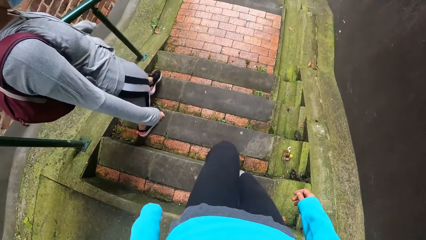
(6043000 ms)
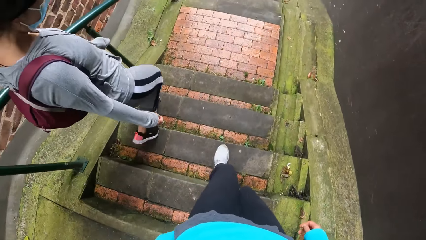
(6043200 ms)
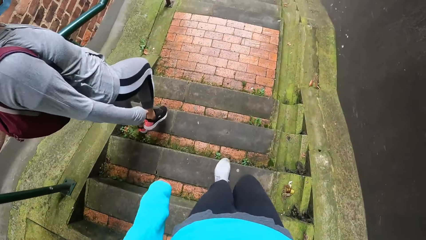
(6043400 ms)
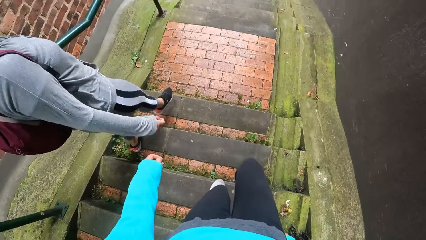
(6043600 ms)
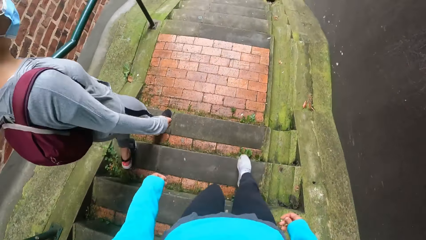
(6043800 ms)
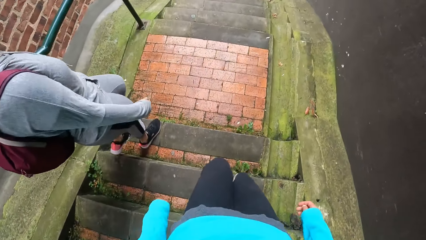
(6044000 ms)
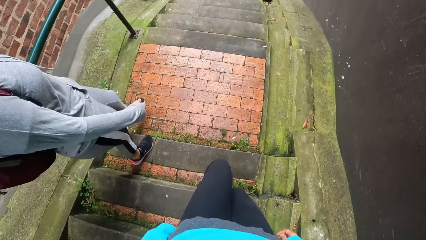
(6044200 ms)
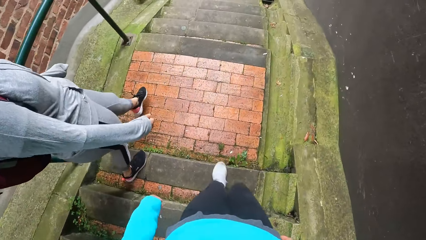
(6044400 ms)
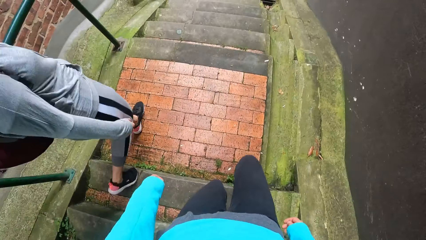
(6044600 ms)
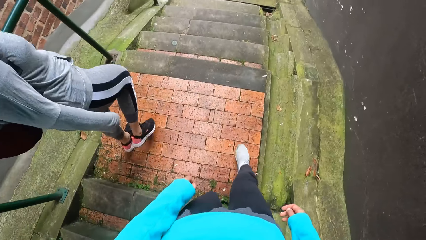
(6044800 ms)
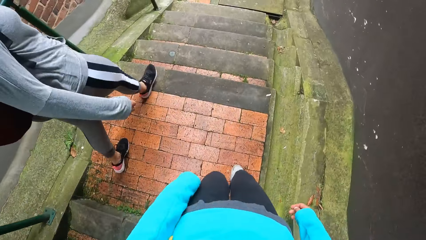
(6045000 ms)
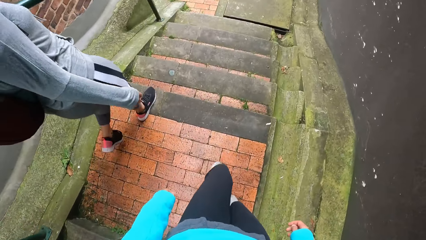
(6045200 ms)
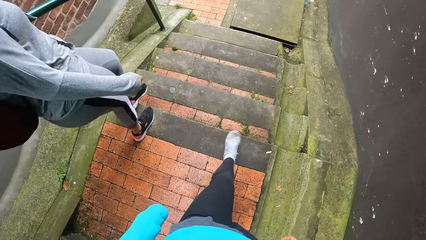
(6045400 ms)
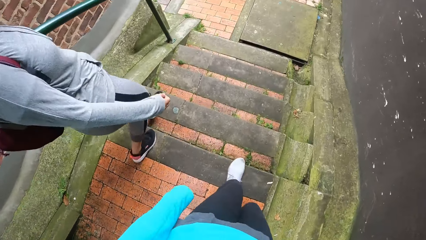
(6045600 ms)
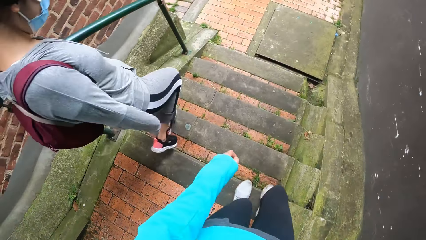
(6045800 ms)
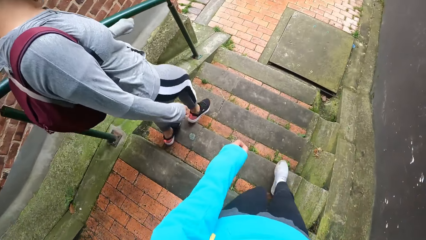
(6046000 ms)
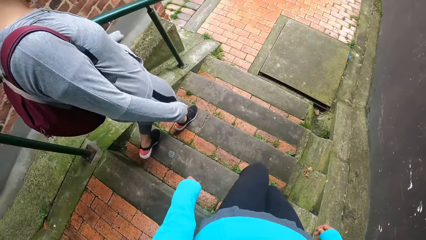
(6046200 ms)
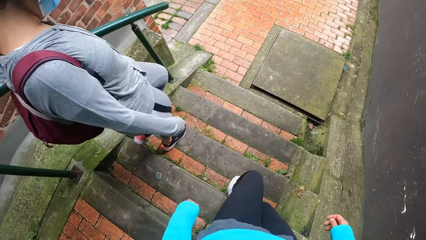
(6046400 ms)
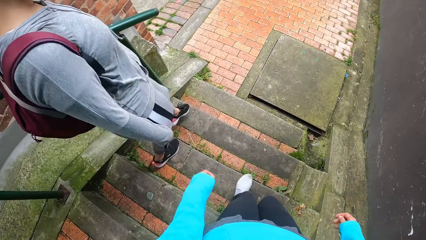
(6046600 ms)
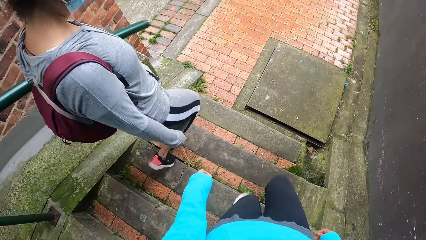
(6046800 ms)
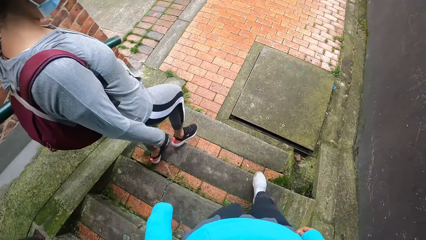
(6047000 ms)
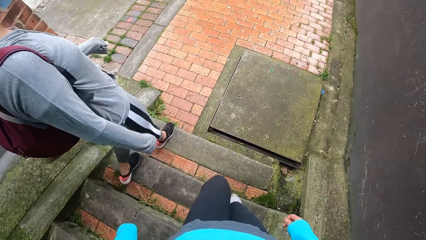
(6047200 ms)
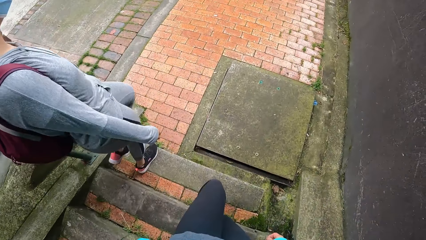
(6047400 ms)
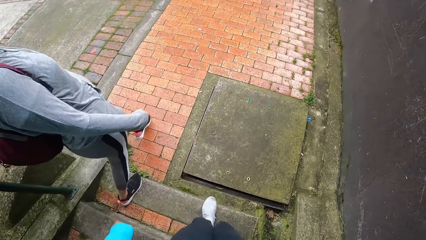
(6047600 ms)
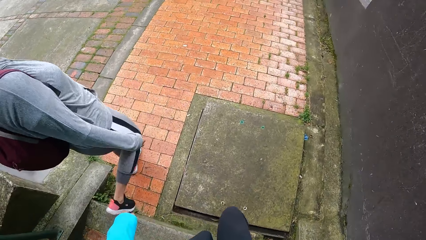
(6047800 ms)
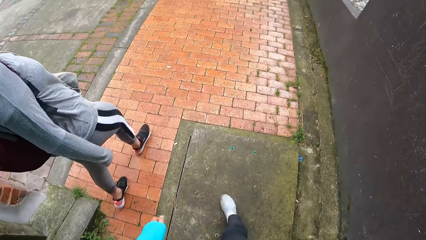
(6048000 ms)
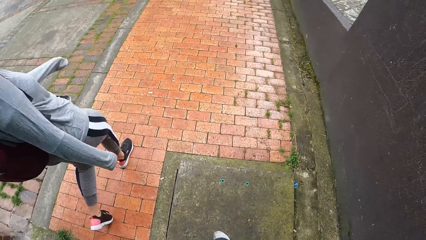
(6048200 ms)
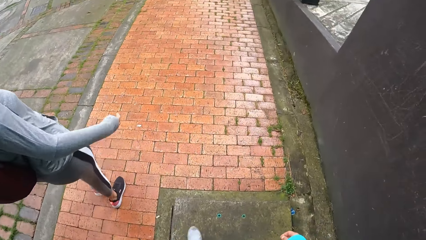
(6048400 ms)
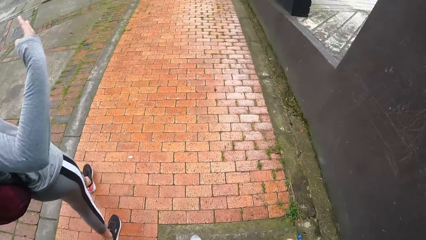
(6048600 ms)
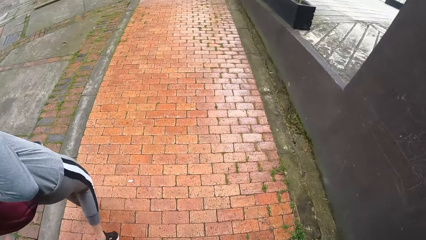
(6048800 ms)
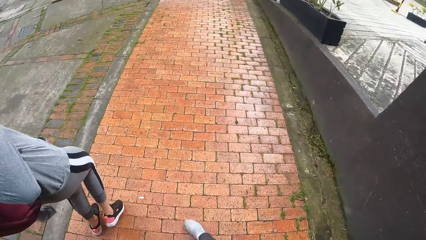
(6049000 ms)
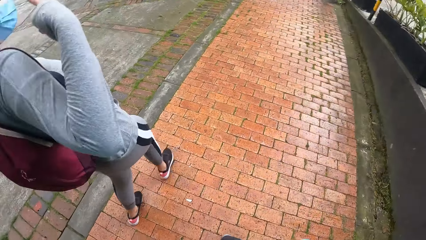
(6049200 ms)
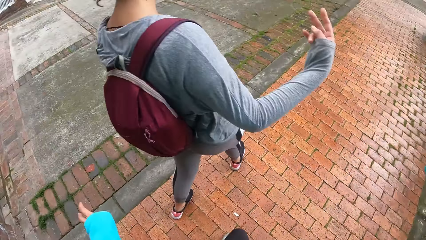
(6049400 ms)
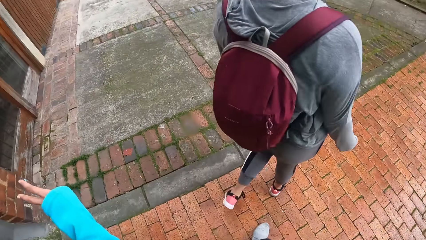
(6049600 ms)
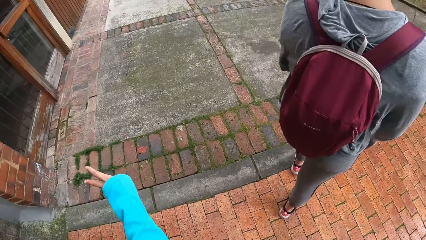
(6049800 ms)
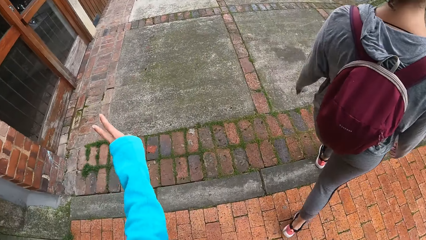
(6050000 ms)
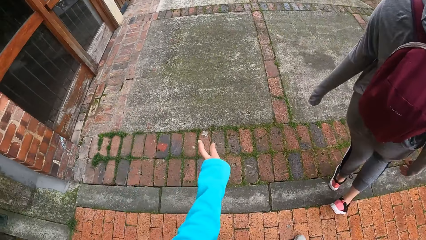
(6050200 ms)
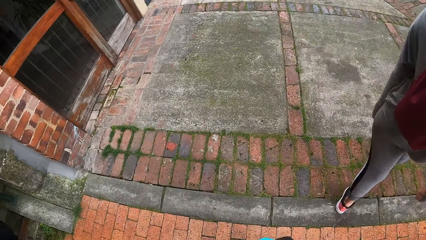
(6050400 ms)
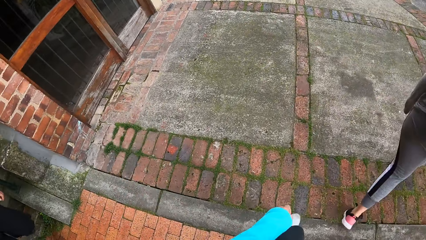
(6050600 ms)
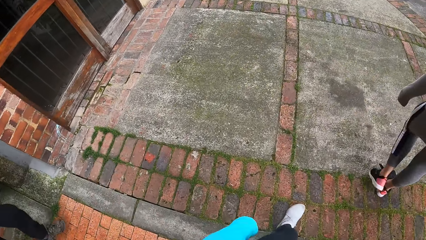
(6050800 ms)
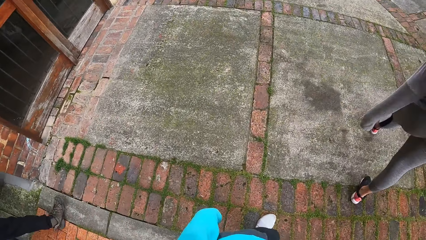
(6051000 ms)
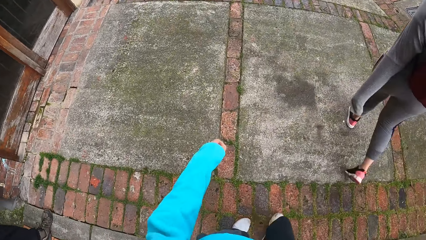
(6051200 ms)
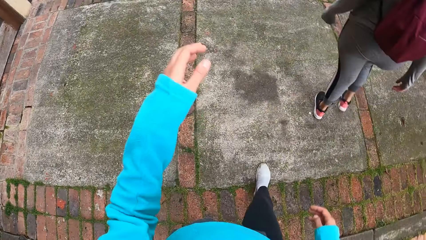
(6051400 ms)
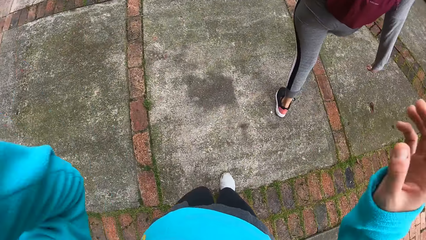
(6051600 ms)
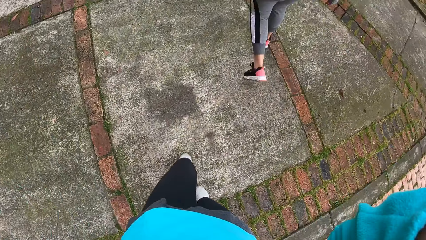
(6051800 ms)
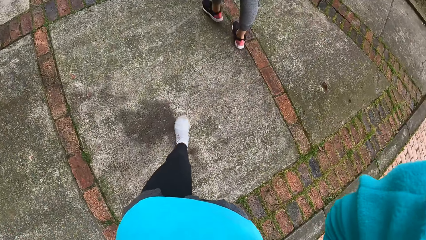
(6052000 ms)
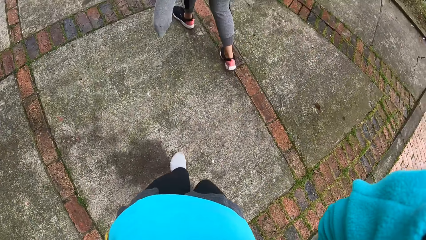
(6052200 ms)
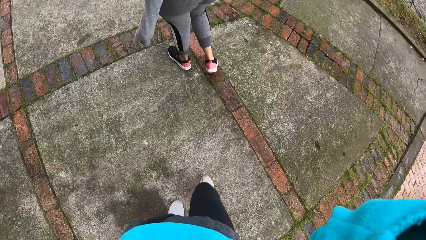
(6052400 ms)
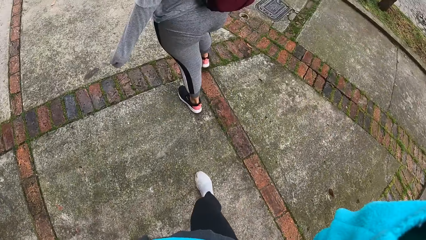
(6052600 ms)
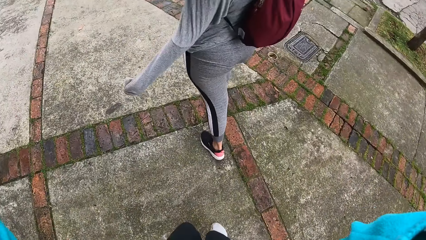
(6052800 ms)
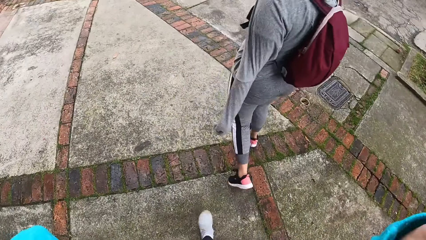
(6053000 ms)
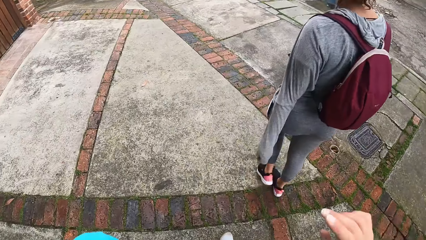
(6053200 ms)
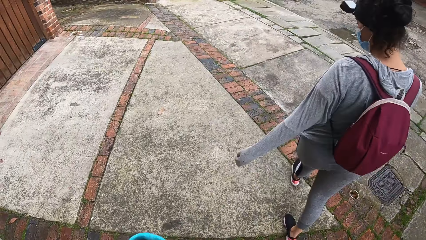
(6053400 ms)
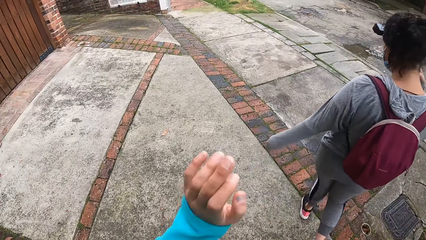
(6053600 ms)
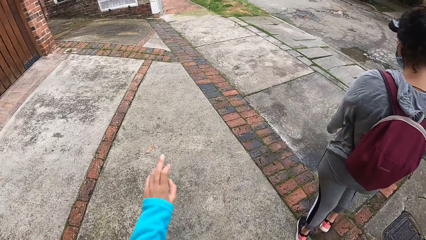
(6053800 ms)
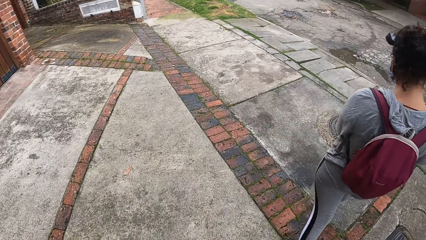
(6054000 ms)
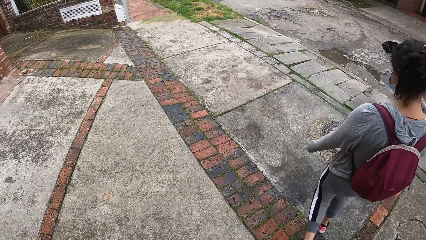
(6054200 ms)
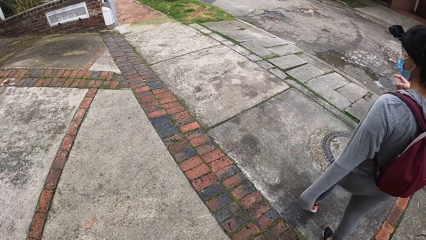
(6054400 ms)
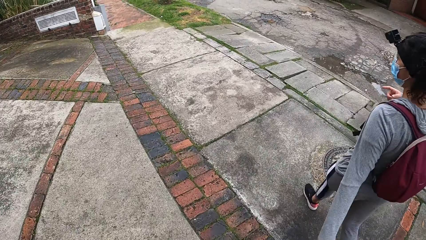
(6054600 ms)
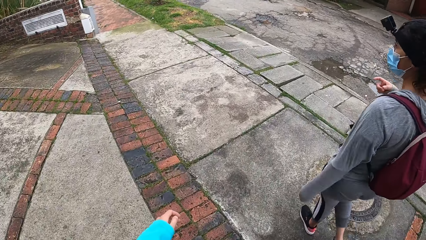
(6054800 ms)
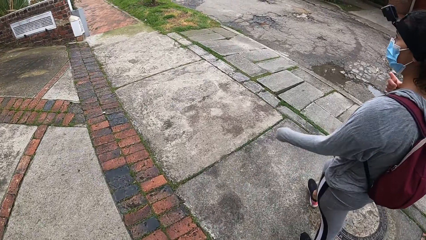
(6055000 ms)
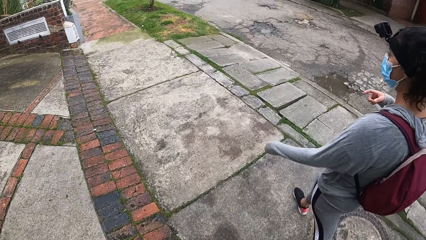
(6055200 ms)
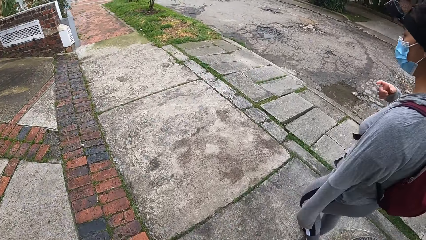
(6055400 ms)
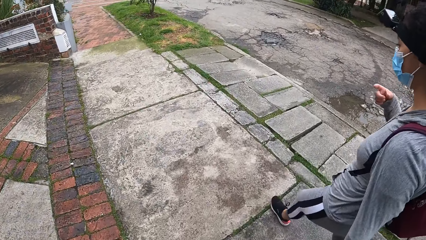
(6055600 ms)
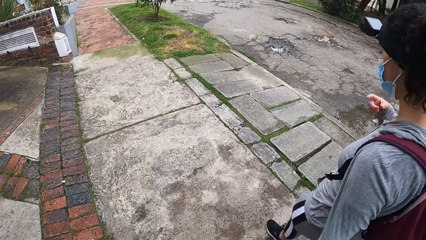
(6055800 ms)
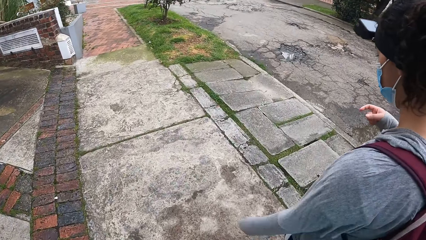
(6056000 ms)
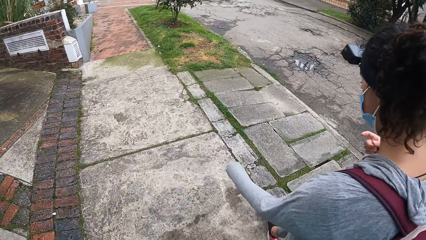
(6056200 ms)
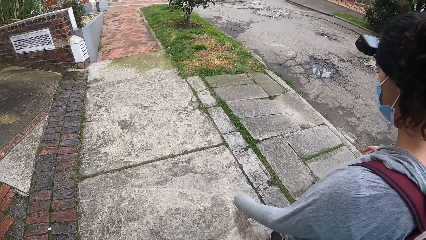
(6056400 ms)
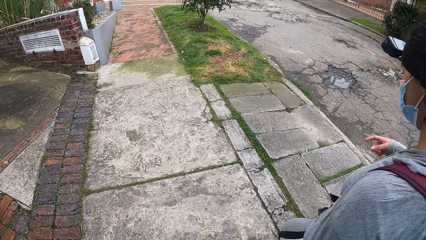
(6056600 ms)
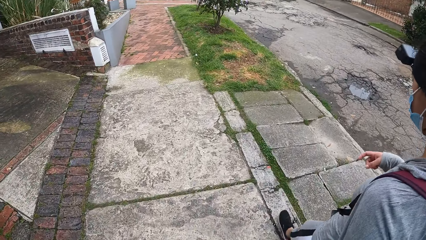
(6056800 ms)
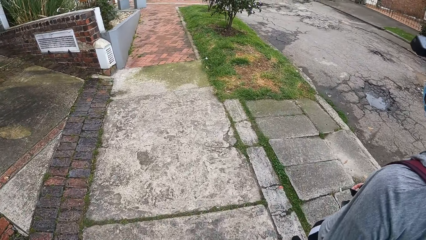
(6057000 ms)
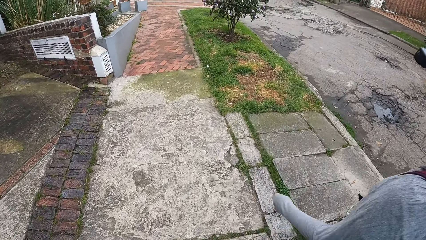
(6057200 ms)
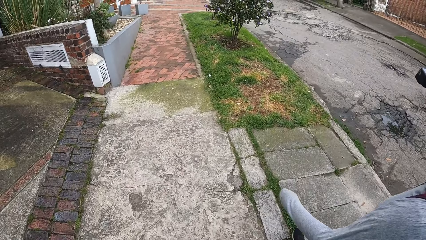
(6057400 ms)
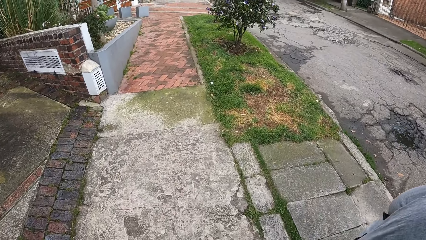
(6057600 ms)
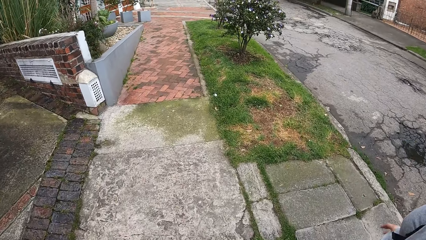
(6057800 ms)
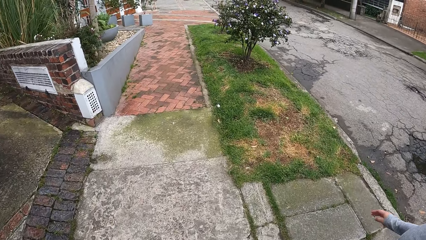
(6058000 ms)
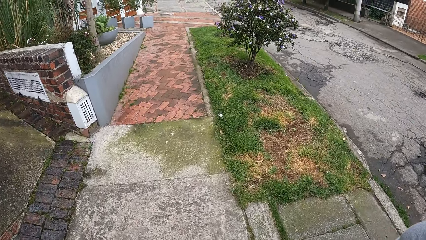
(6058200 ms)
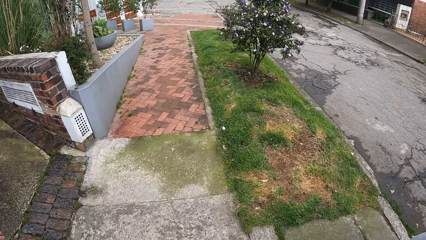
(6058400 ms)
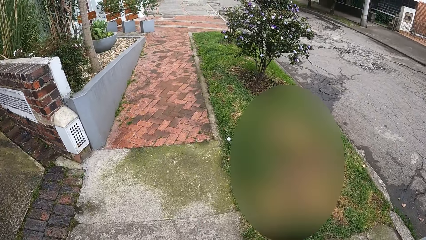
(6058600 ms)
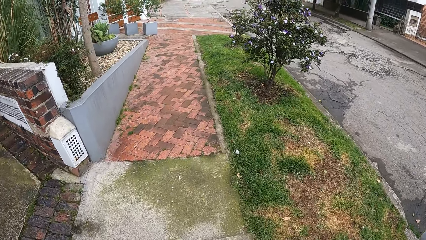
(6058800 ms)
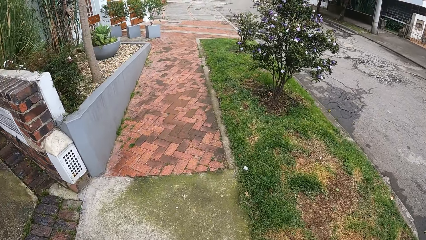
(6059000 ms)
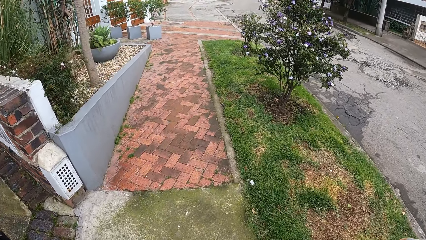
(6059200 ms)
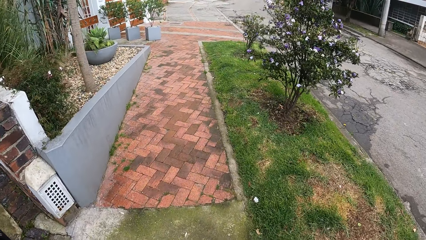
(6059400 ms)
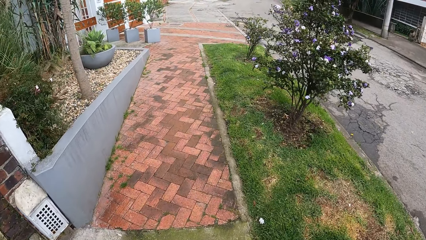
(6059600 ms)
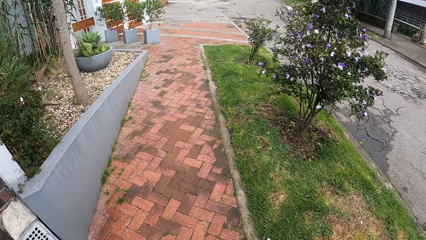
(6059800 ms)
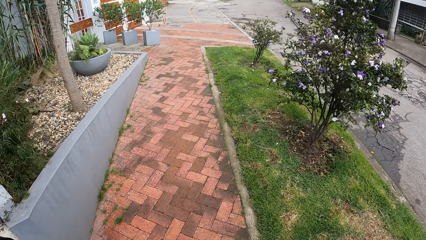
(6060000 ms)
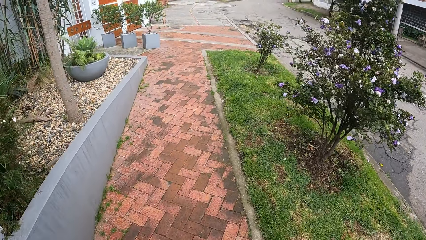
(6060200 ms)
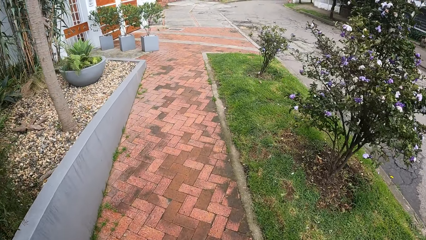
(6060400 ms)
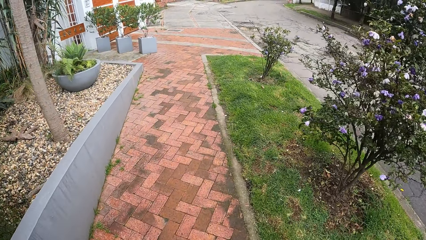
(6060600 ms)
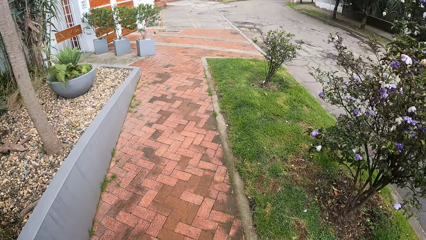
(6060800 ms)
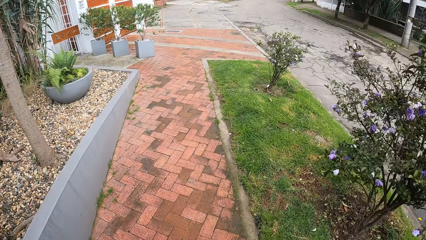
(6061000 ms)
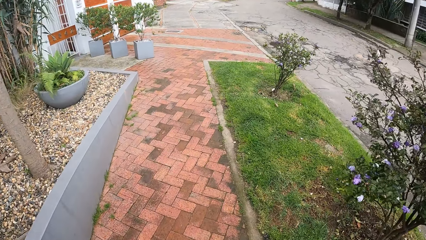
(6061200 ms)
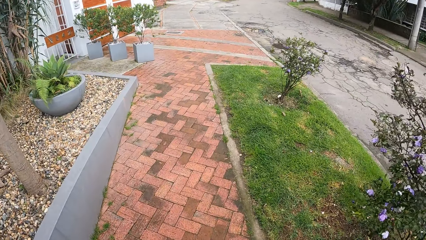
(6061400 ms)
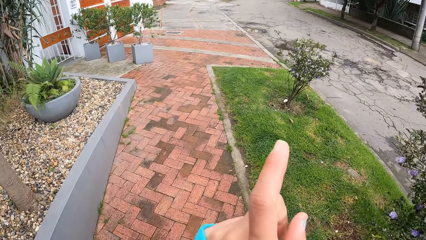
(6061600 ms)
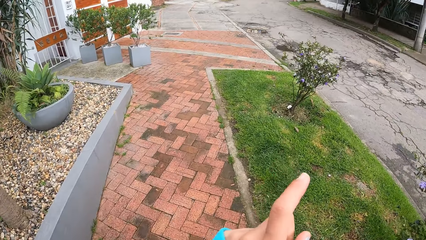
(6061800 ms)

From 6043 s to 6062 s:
A woman walks on the sidewalk. The camera wearer walks on the sidewalk. The woman speaks with gestures. The camera wearer speaks with gestures.
